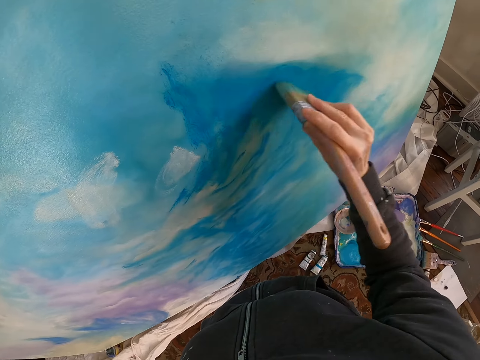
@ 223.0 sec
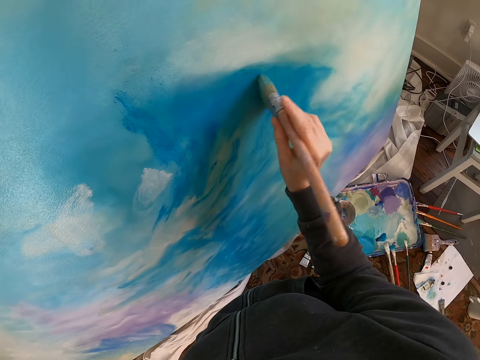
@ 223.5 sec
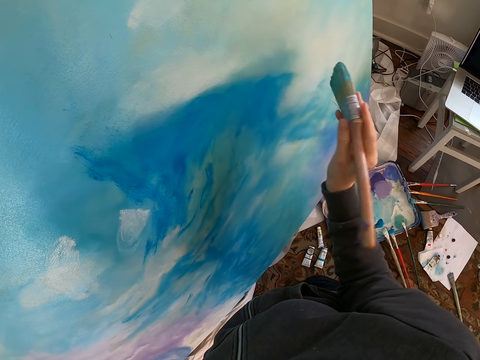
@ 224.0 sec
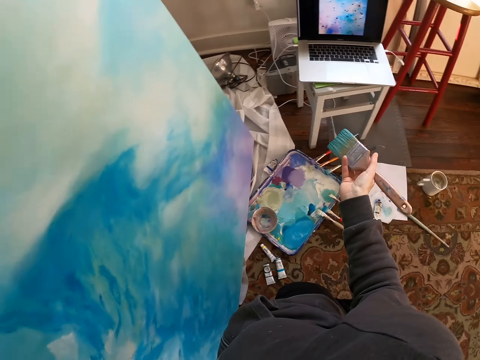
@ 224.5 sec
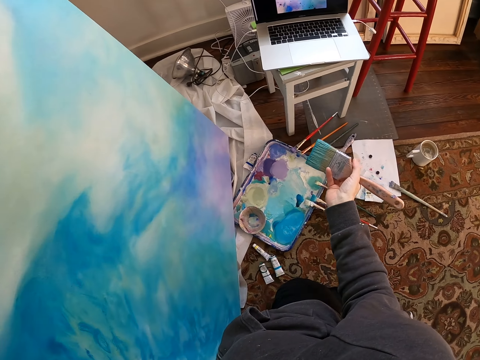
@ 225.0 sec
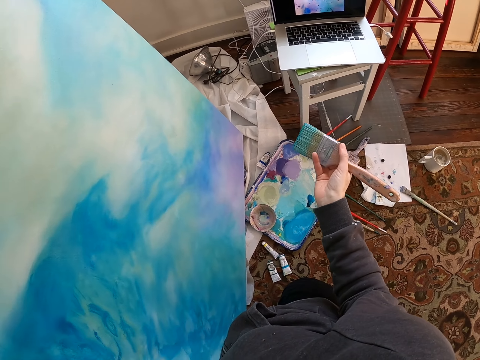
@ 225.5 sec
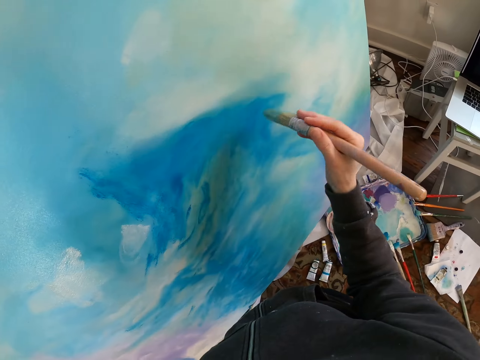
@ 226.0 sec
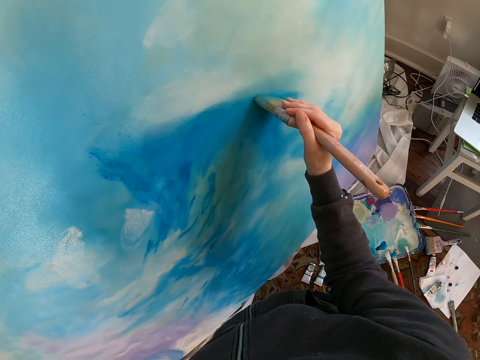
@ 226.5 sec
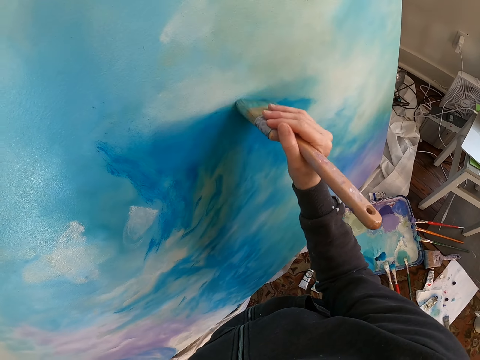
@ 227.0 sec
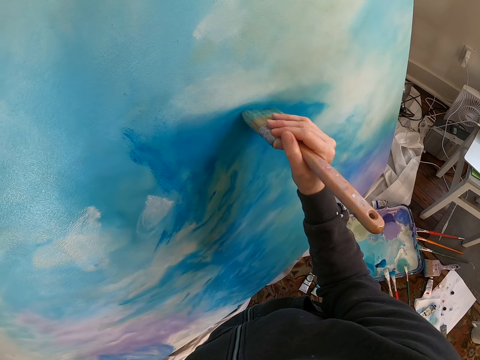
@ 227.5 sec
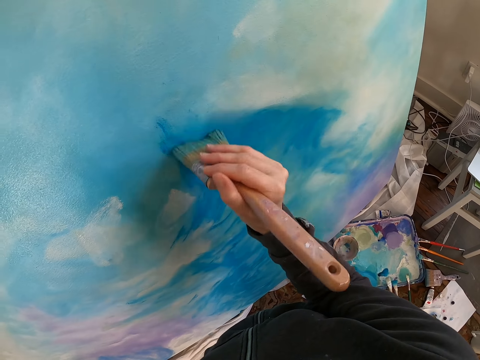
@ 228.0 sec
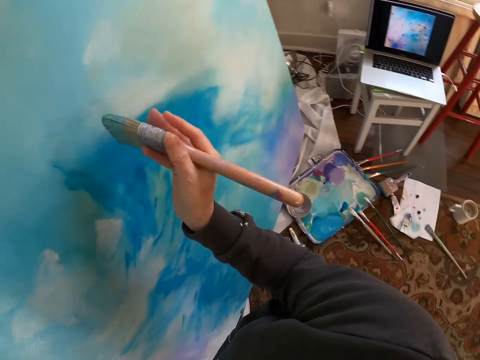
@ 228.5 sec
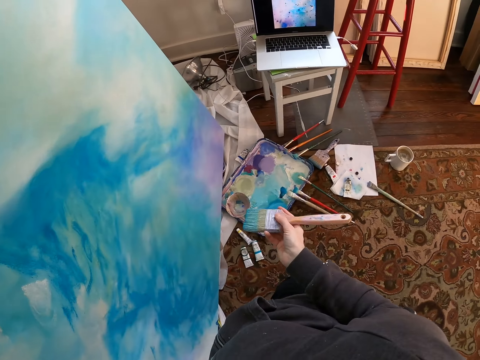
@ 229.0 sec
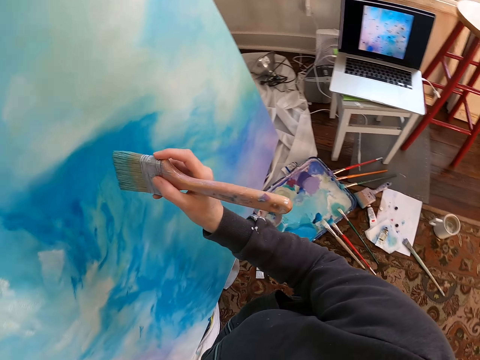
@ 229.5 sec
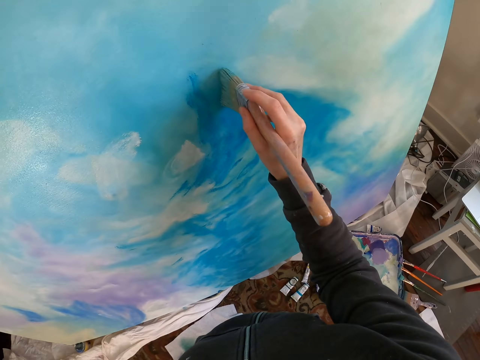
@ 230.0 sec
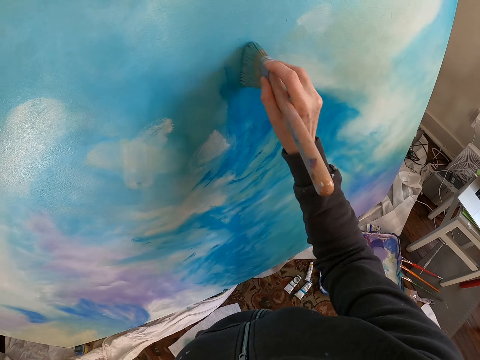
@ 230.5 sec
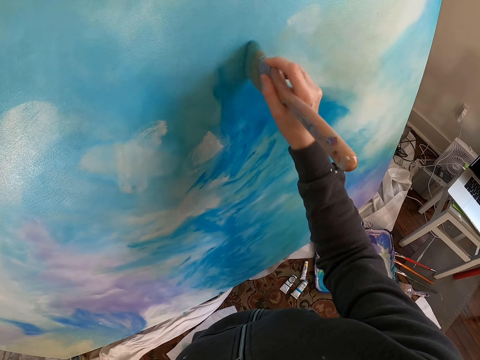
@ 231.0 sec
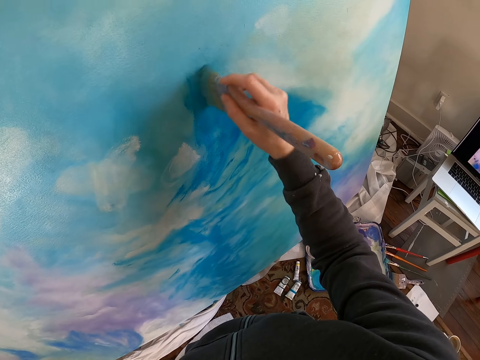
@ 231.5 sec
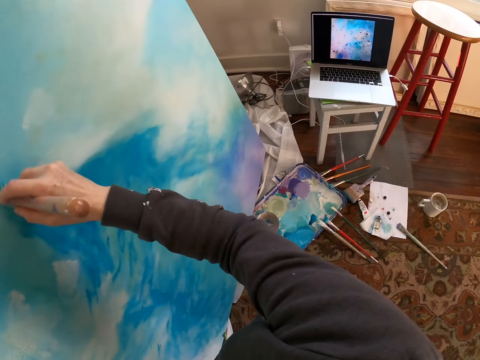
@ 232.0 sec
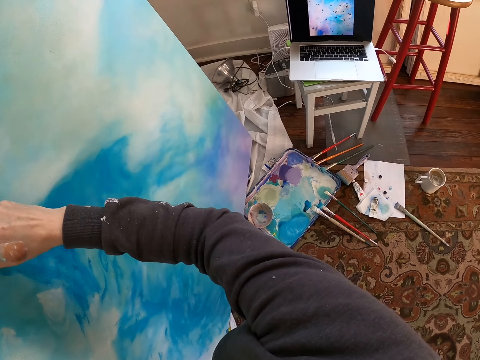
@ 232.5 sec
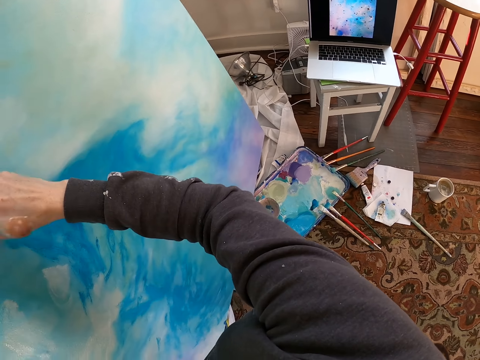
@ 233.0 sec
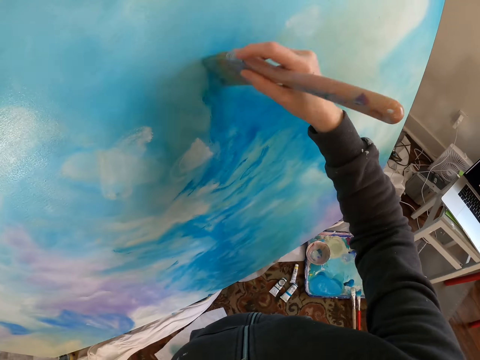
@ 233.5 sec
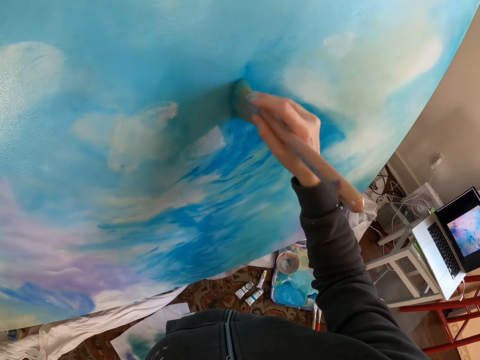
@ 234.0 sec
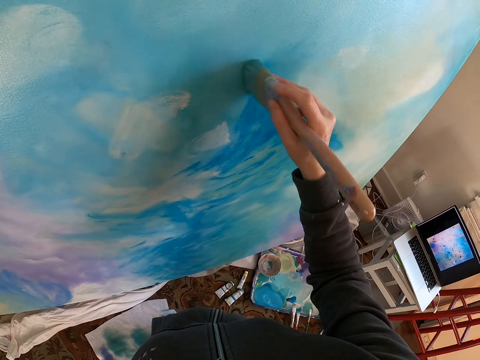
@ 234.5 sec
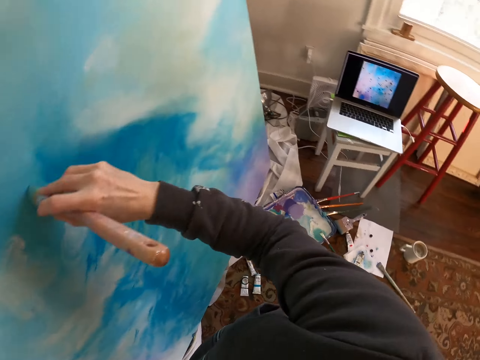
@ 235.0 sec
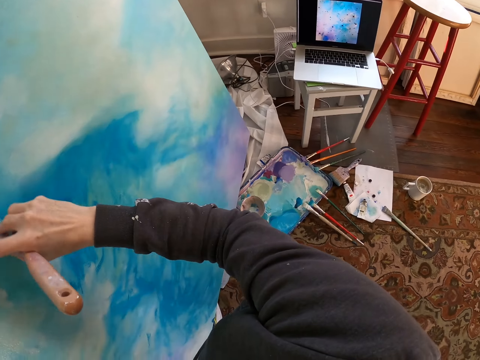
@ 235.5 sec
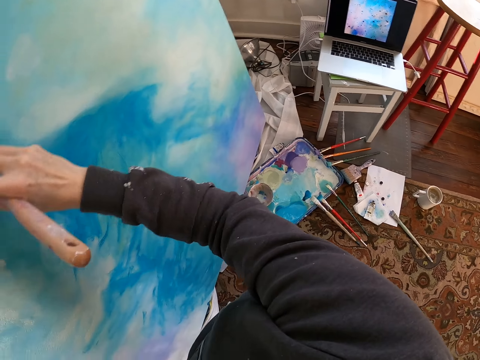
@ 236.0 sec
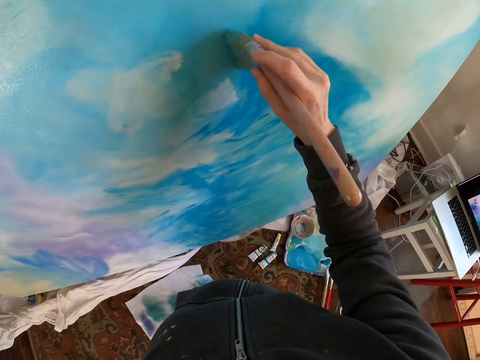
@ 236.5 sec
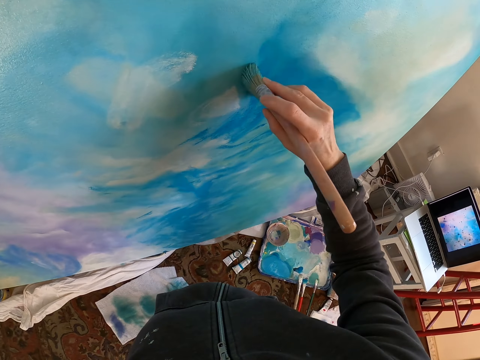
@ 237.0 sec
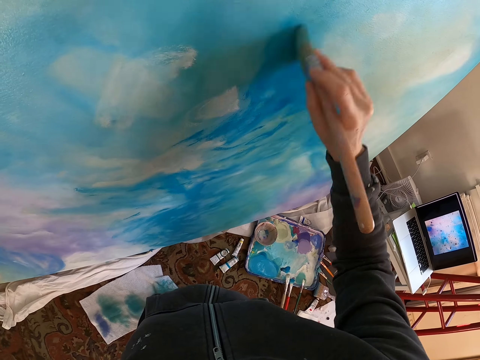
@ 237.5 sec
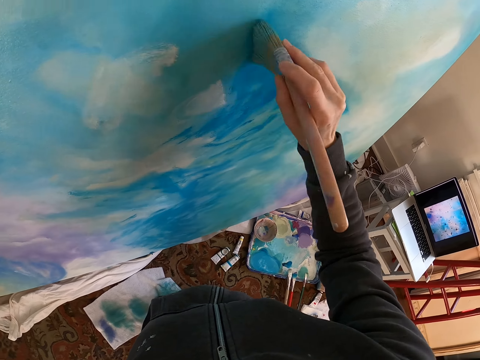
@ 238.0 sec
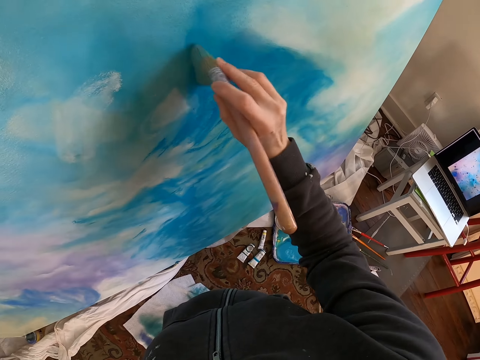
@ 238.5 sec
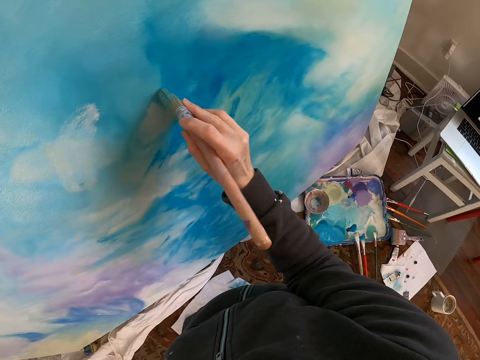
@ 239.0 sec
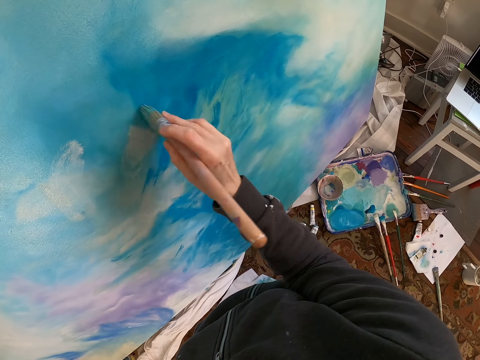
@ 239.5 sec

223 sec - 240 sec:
The camera wearer lifts a brush. They stare at a laptop. They paint a painting. They stare at the laptop. They lift the brush. They paint the painting. They stare at the laptop. They paint. They stare at the laptop. They paint.

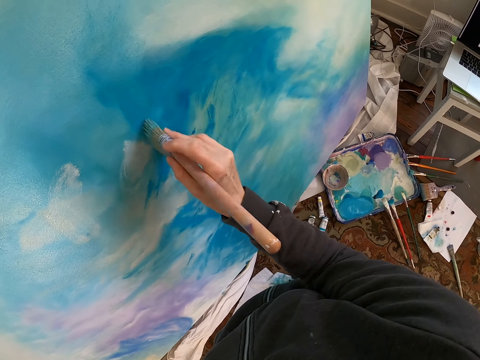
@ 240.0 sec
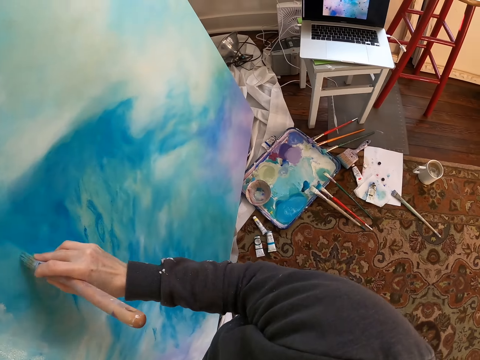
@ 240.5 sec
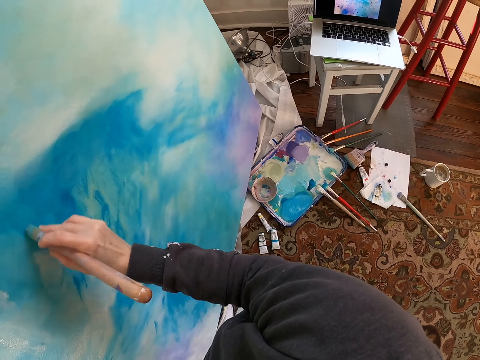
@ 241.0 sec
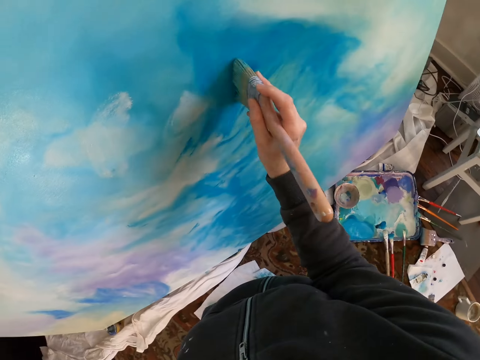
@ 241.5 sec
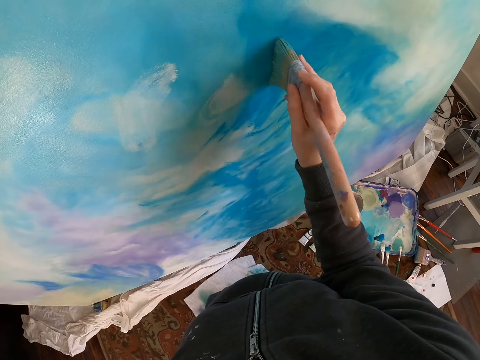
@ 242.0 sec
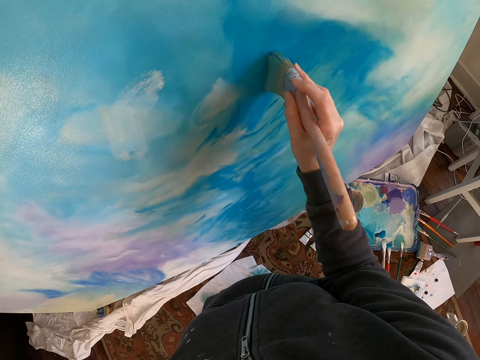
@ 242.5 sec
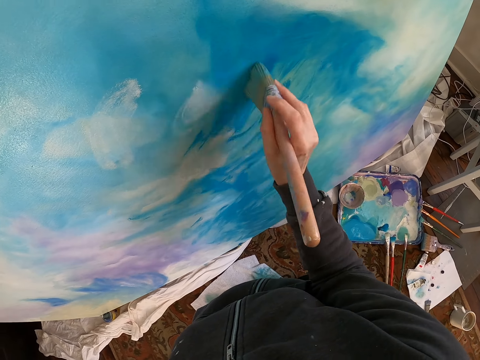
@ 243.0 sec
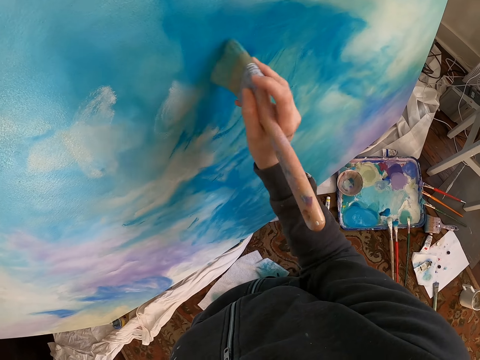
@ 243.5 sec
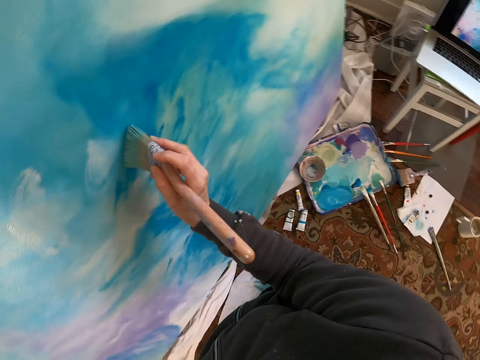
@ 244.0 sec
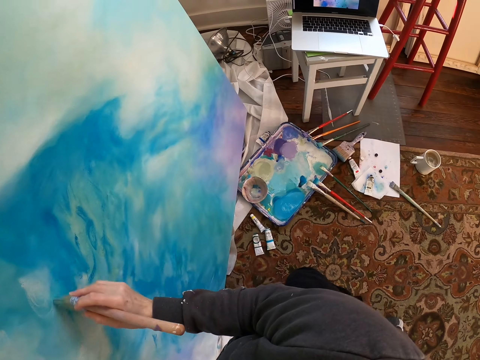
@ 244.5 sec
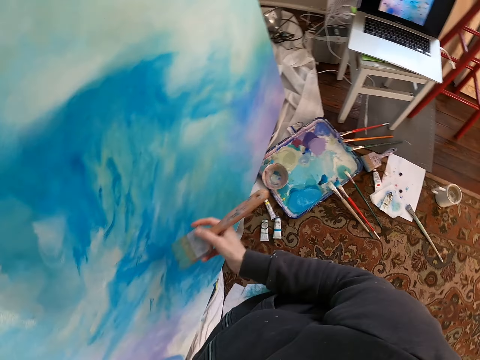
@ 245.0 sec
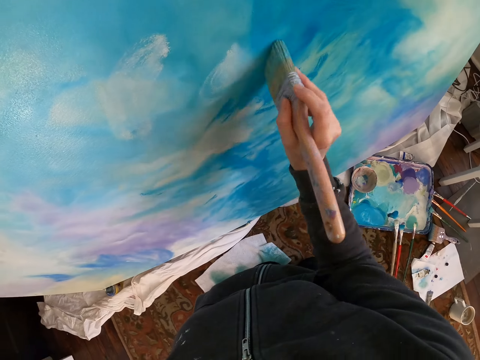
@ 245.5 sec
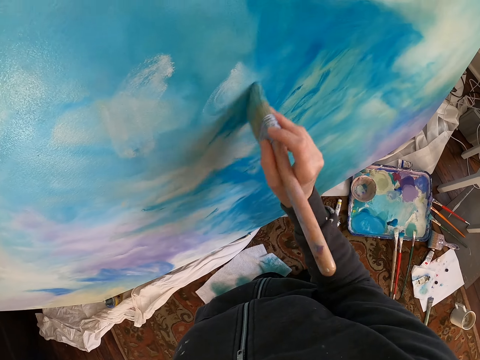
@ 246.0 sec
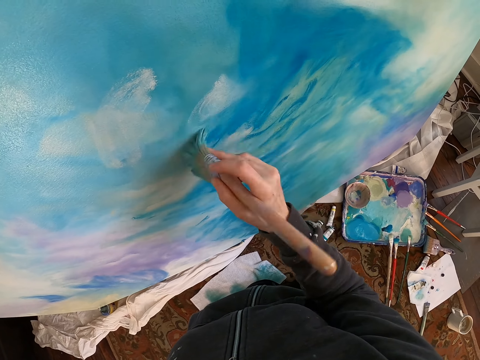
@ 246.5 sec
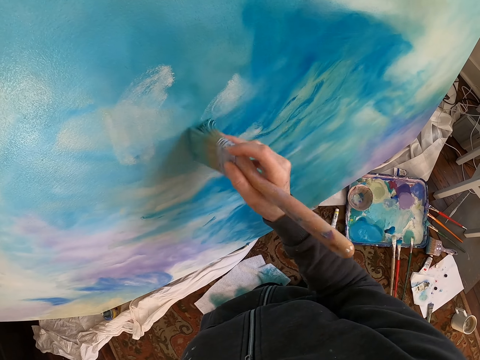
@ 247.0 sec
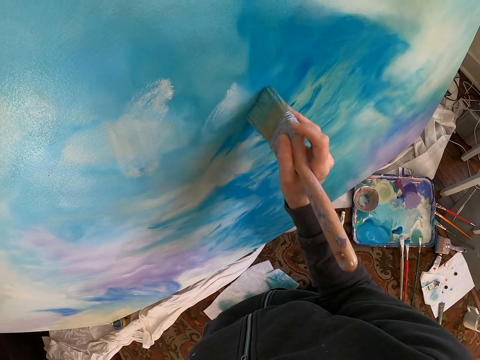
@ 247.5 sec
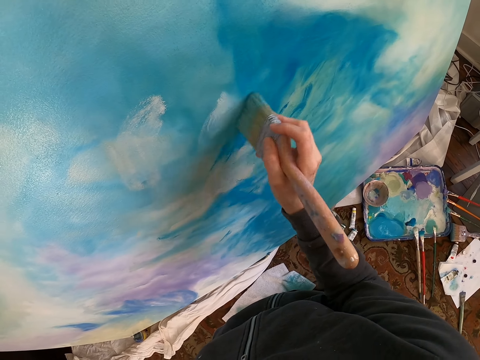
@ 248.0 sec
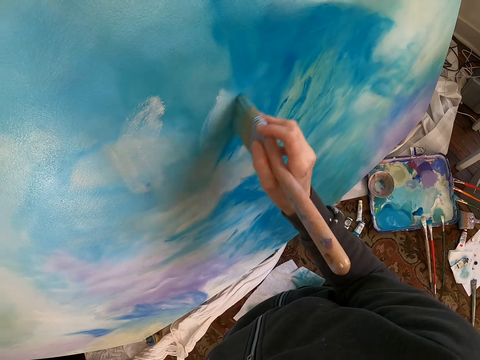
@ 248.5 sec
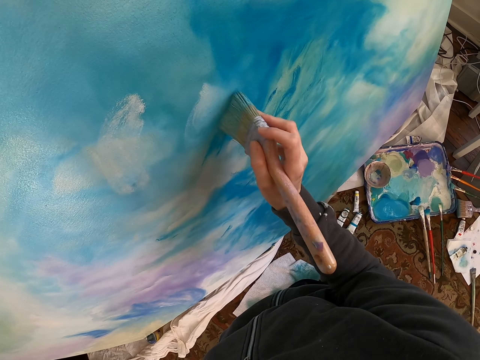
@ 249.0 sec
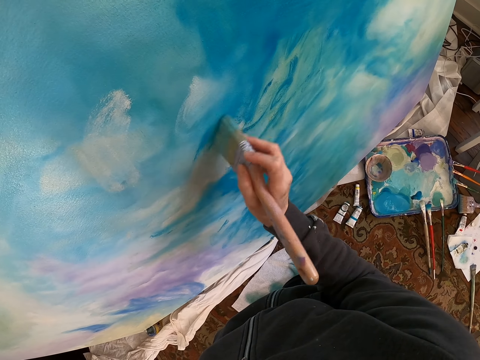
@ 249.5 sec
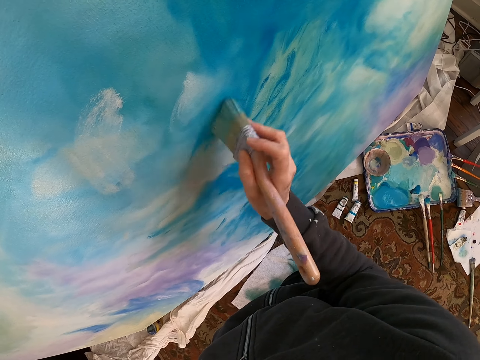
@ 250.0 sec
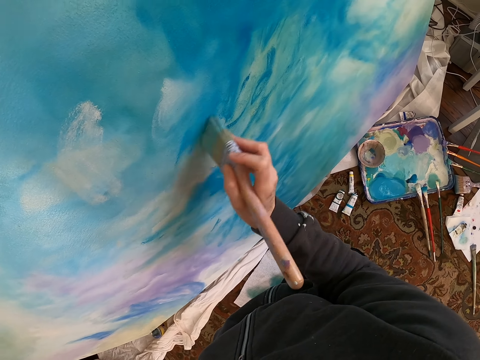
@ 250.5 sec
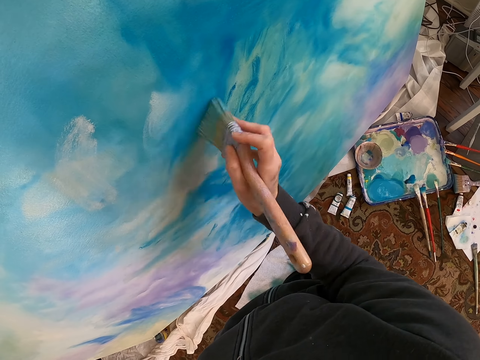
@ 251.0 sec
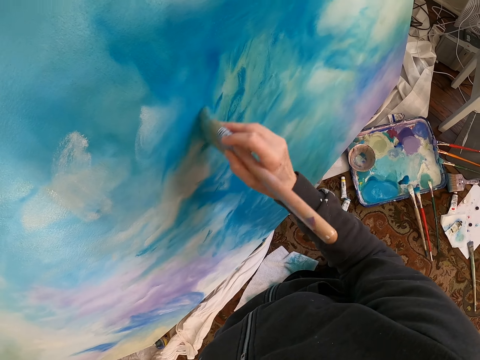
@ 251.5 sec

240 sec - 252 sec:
The camera wearer stares at a laptop. They paint. They stare at the laptop. They paint.
